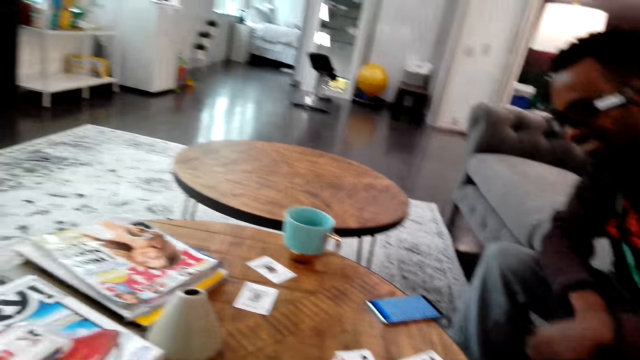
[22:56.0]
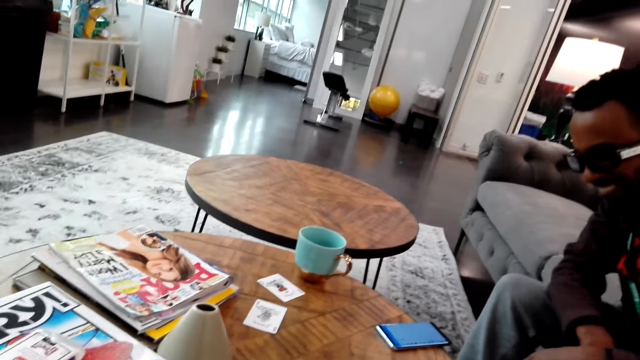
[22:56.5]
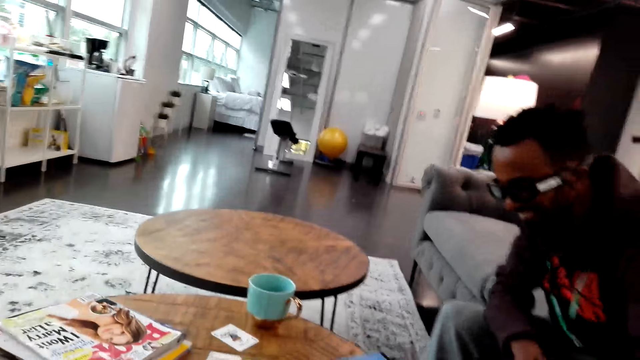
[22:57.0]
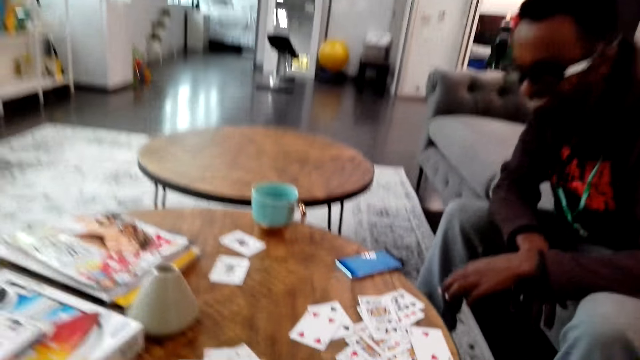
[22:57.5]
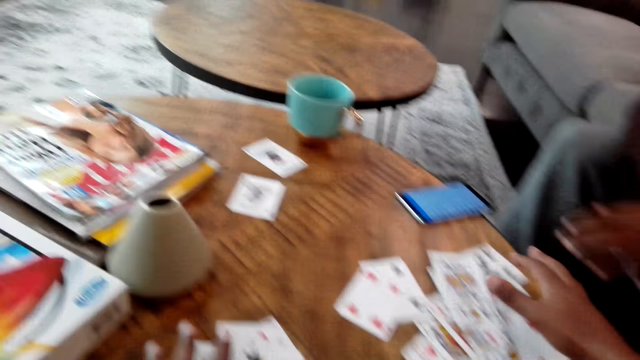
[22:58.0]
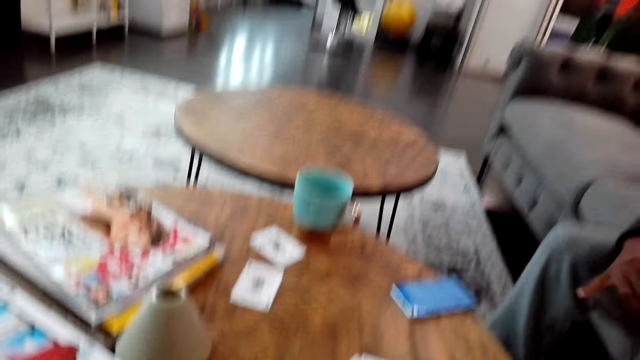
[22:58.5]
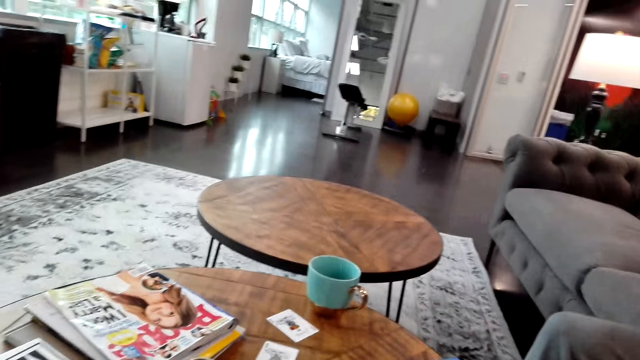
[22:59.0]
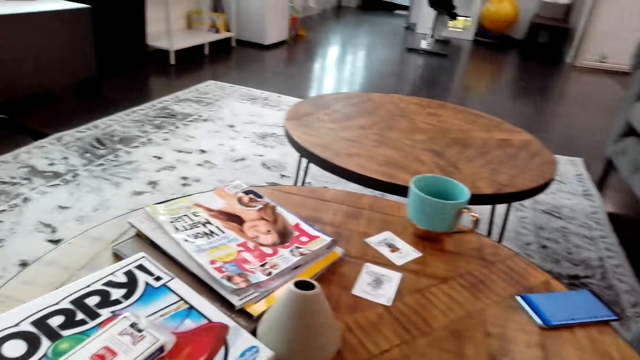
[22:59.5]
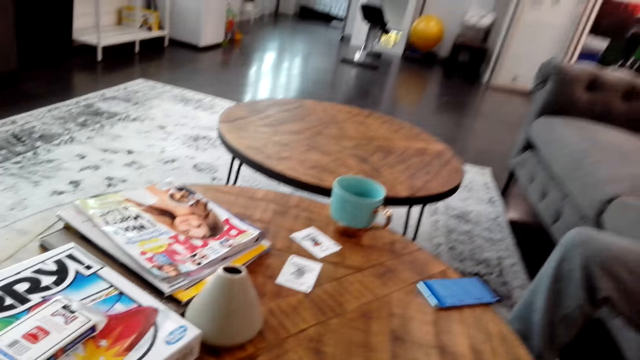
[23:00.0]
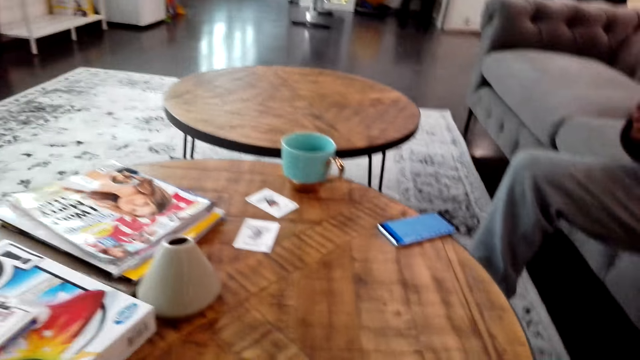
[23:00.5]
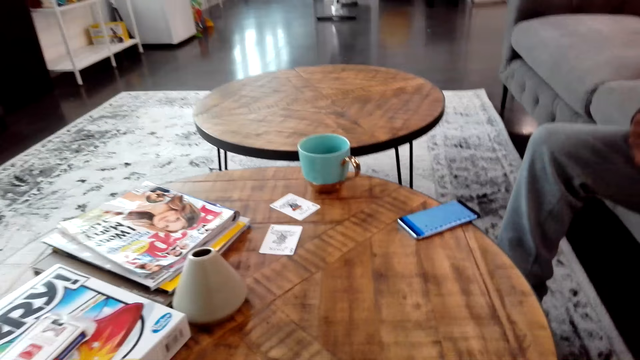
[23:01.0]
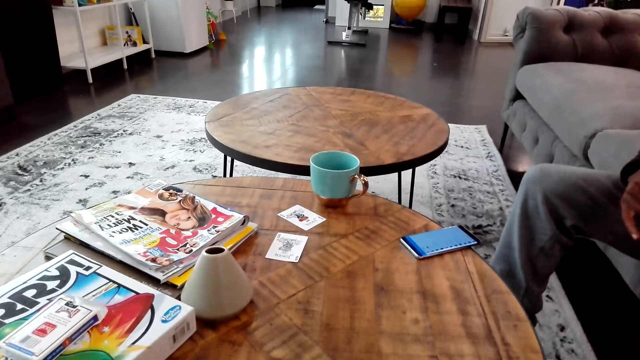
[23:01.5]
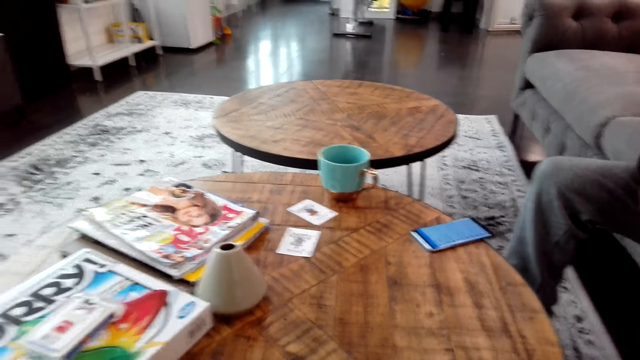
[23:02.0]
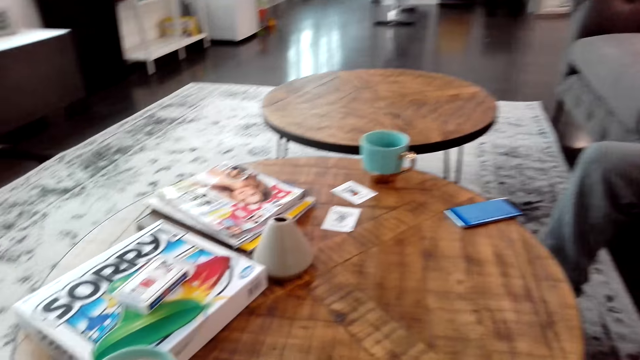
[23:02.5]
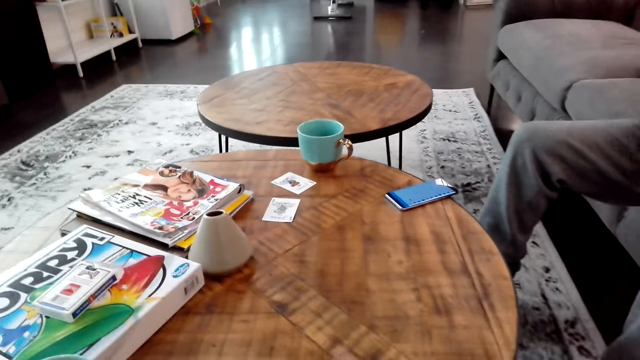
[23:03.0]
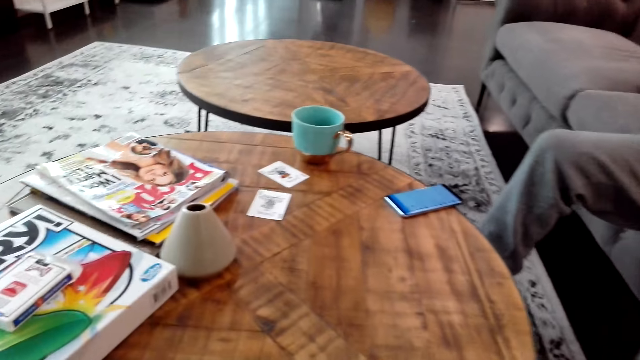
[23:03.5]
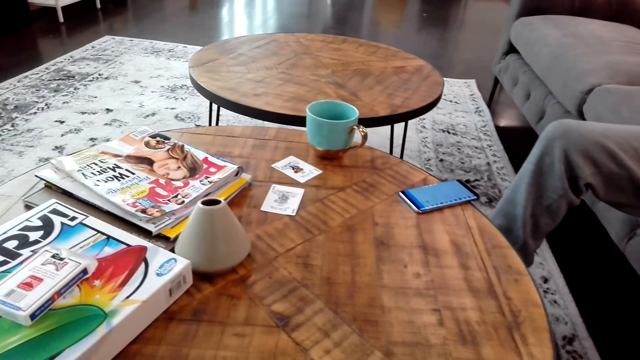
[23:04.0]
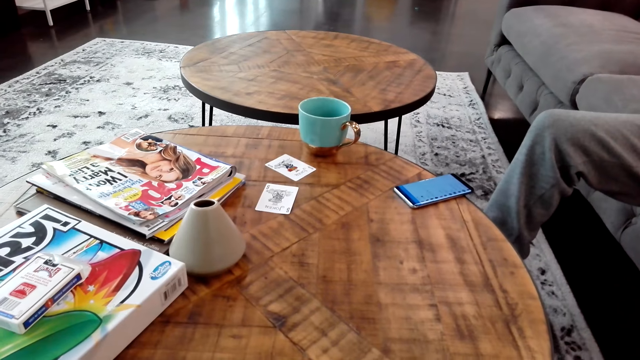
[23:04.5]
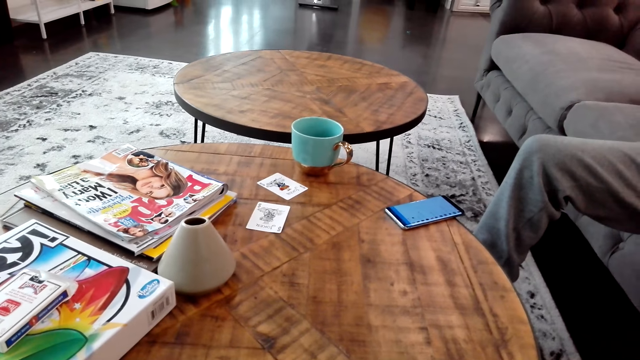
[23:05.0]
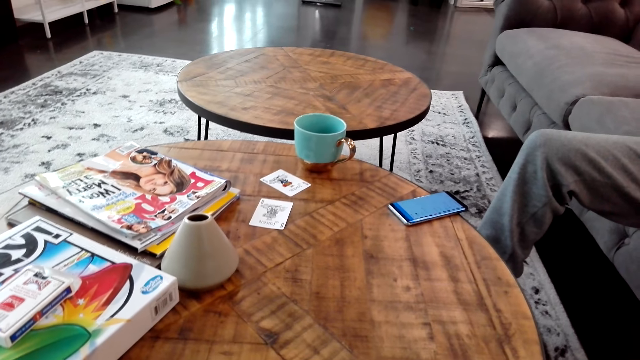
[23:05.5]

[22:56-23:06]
The camera wearer looks around on the table. They do something. They gather the game cards on the table. They move the card on the table. They do something.

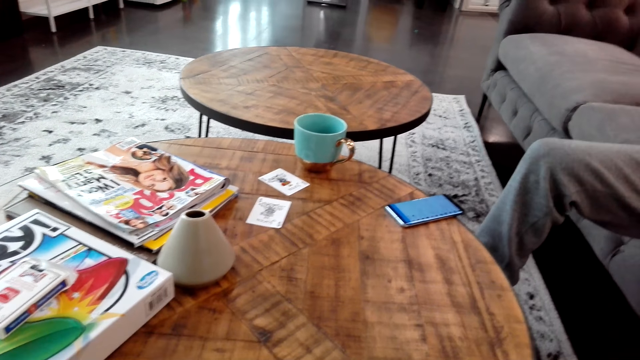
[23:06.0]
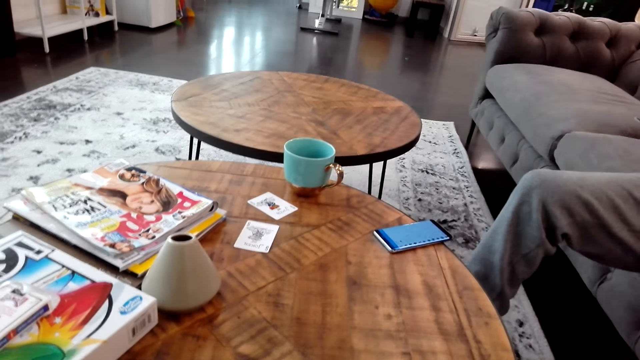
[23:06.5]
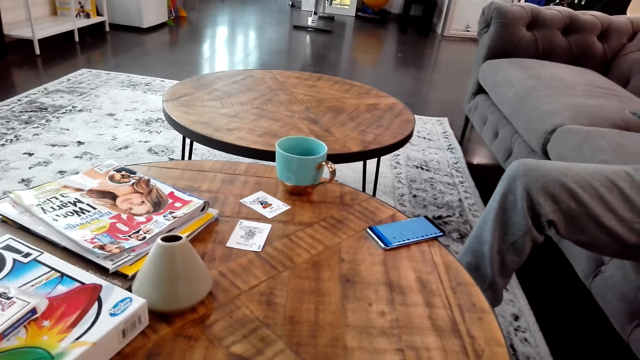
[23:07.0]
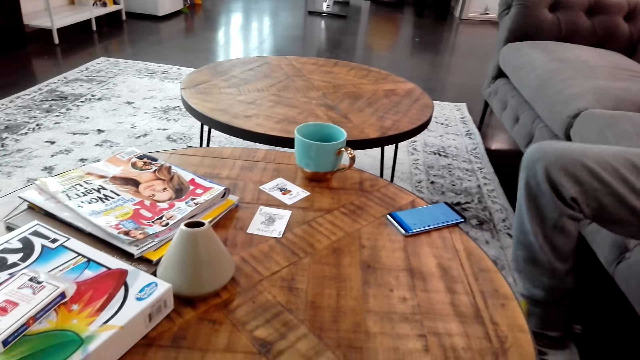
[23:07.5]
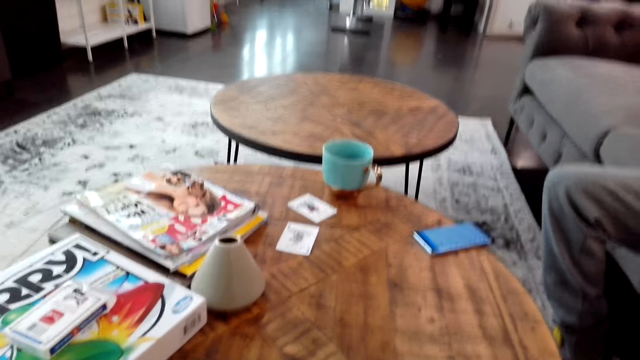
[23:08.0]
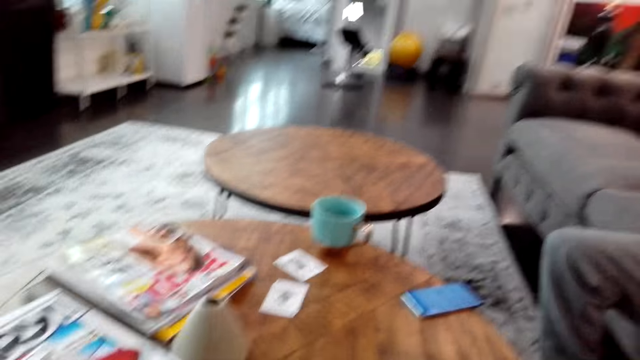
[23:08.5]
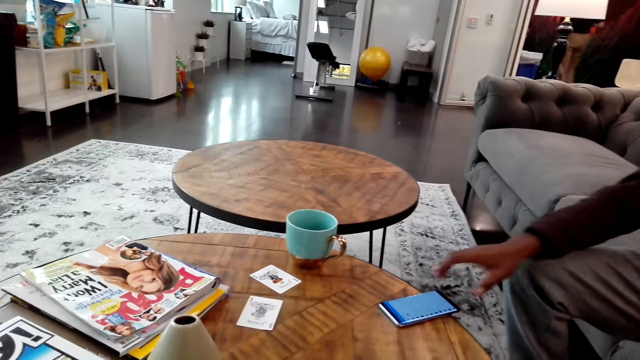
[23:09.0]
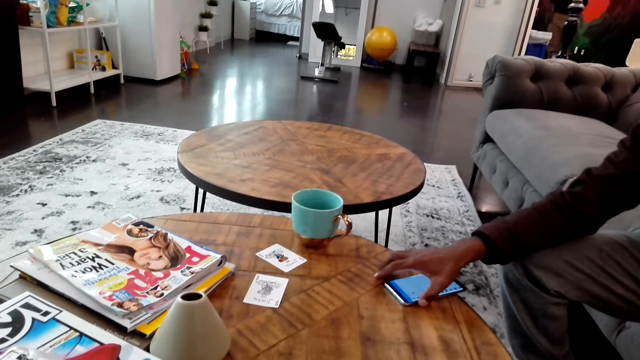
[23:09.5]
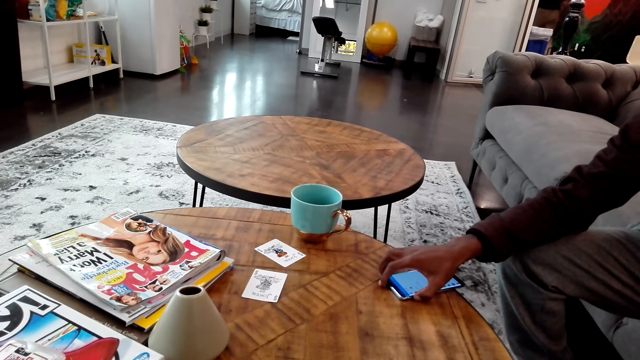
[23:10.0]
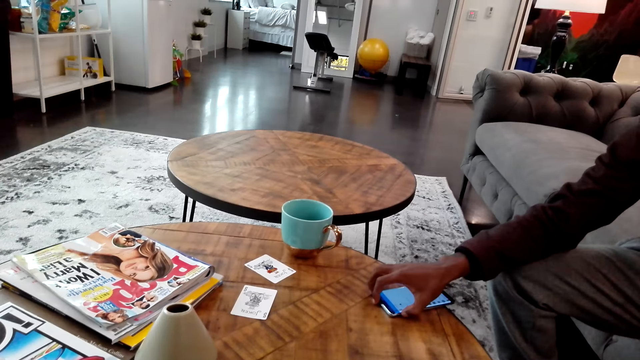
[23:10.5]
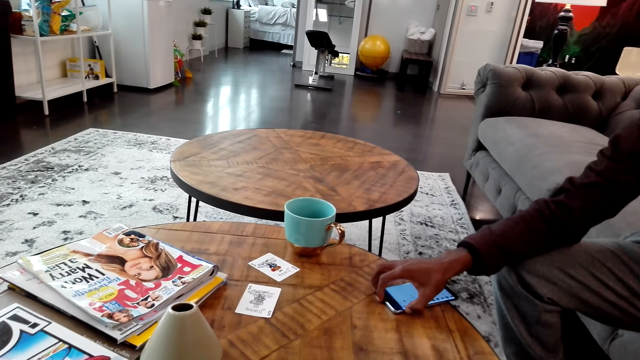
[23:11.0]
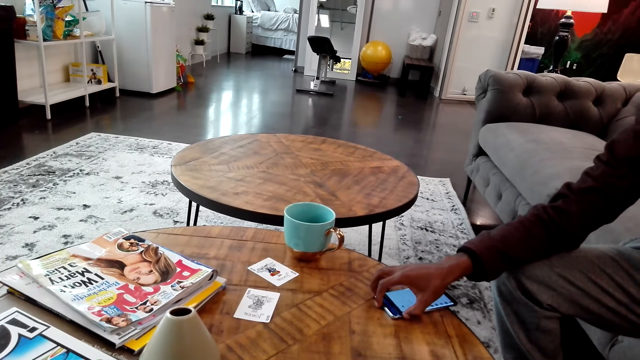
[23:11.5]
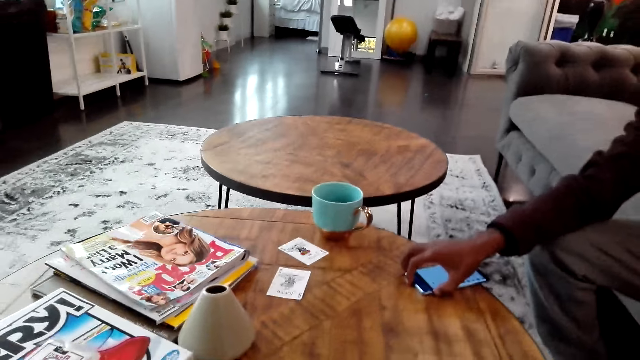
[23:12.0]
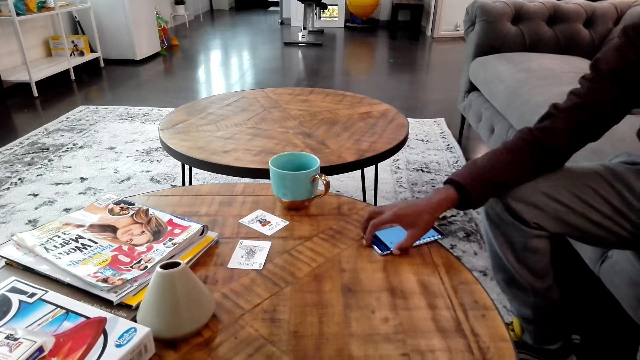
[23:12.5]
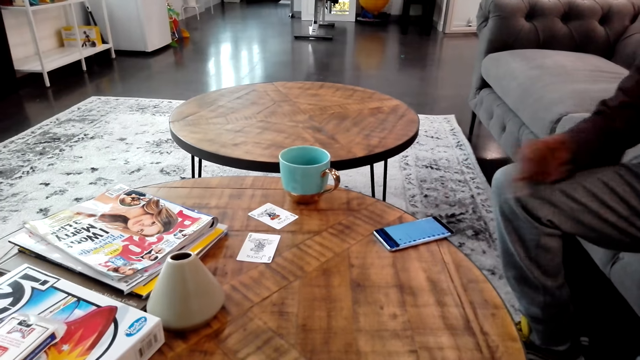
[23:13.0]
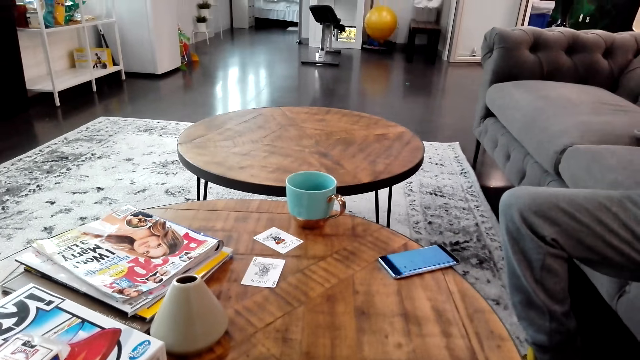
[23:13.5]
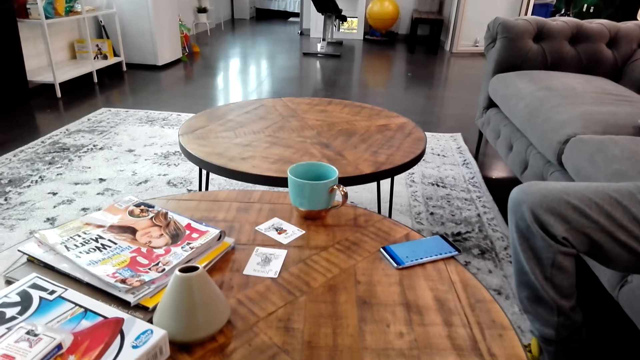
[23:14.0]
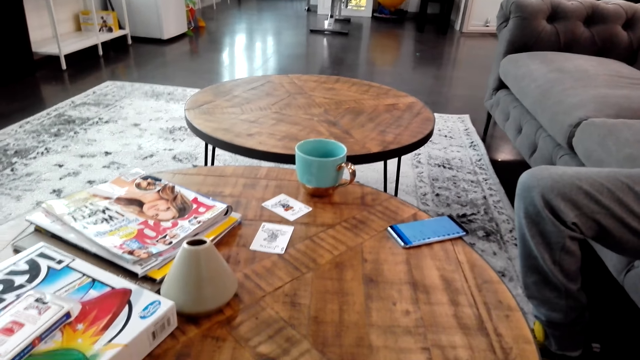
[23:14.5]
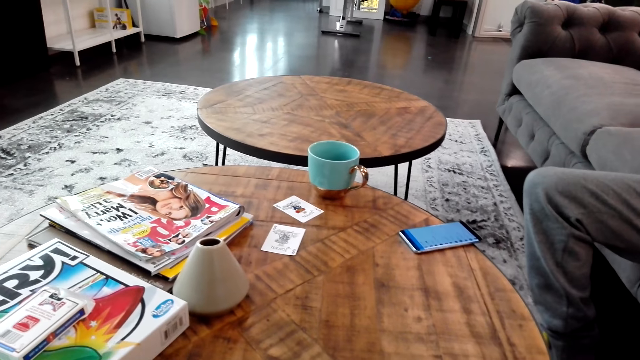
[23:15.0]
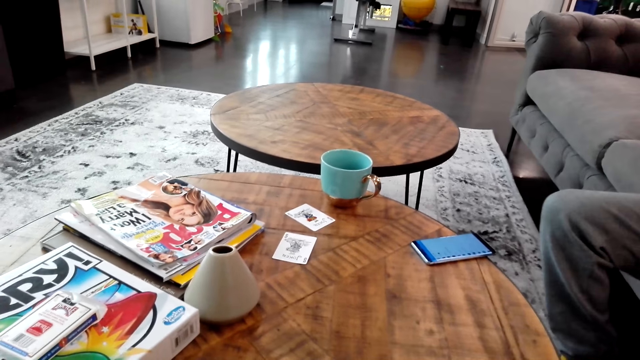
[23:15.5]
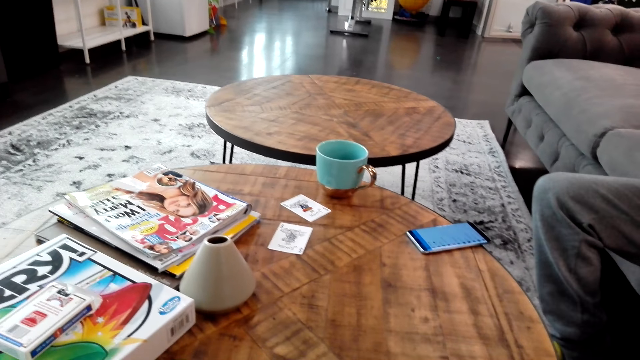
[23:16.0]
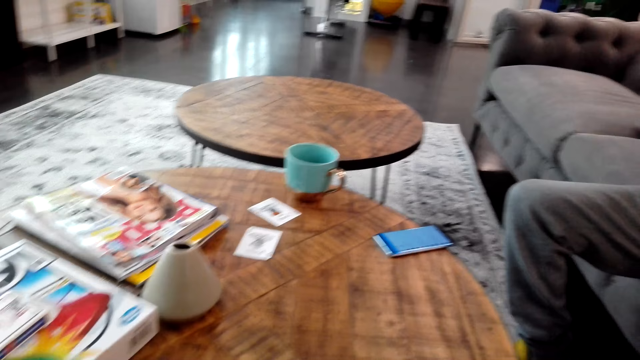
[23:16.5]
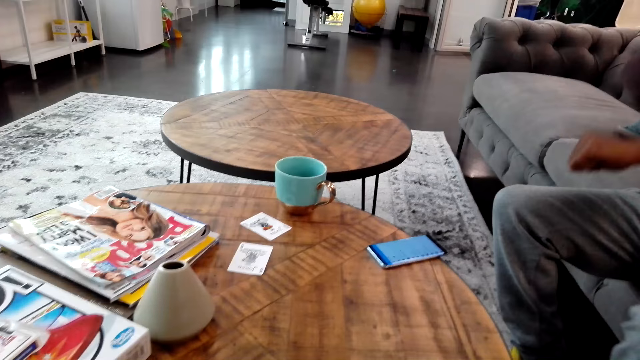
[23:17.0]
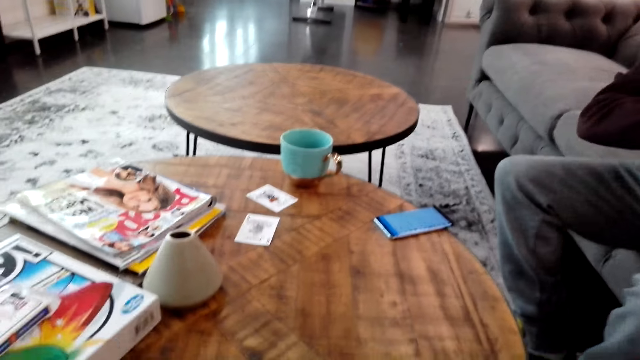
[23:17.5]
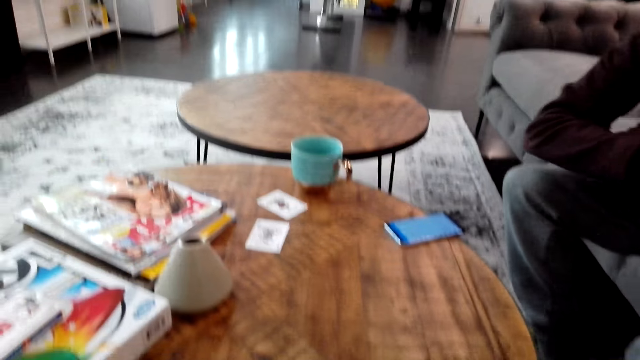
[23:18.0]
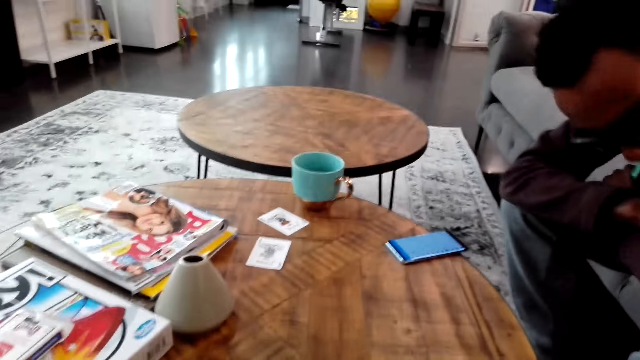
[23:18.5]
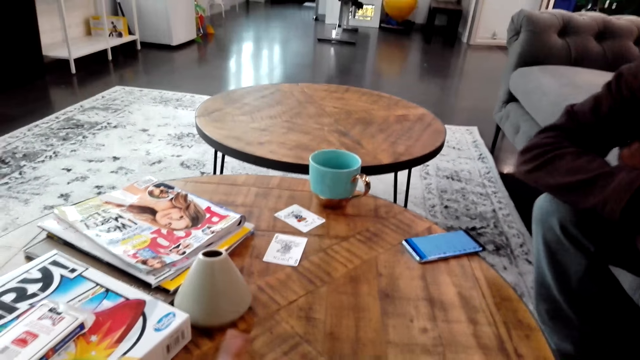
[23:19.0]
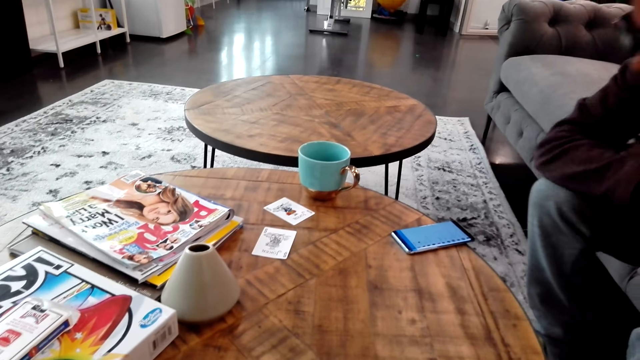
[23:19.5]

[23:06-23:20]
A man does something. The man operates a phone. The man touches the phone. The man does something. The man adjusts posture.
